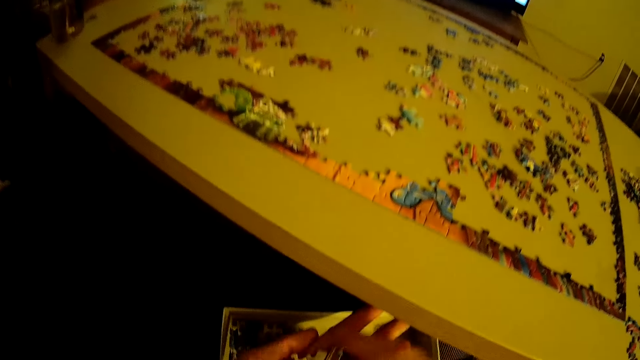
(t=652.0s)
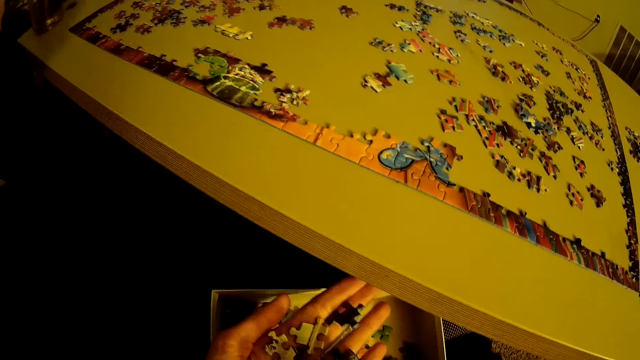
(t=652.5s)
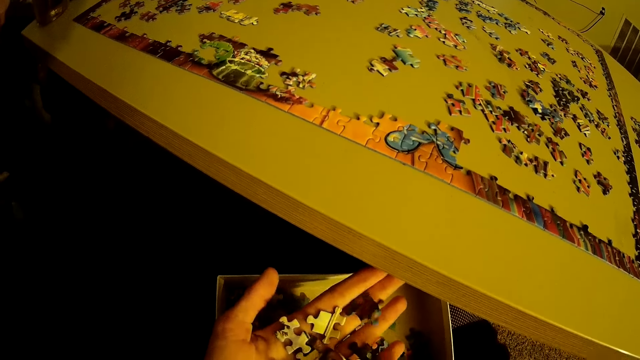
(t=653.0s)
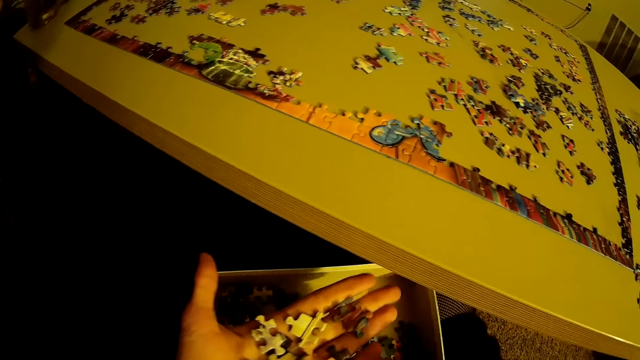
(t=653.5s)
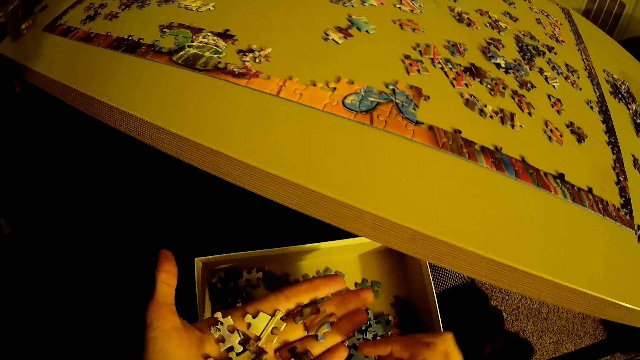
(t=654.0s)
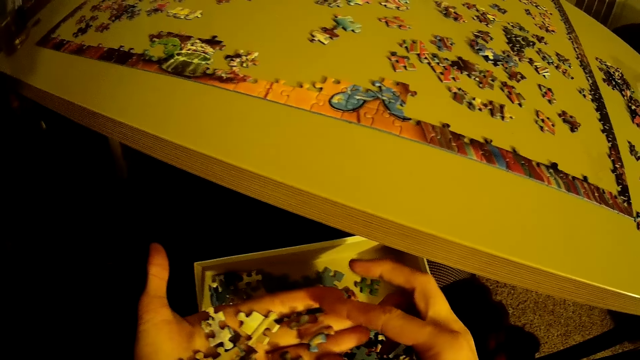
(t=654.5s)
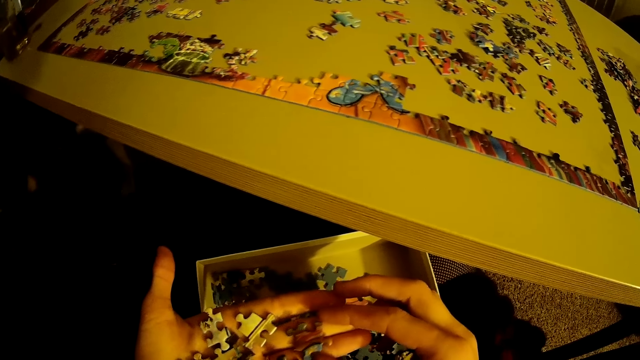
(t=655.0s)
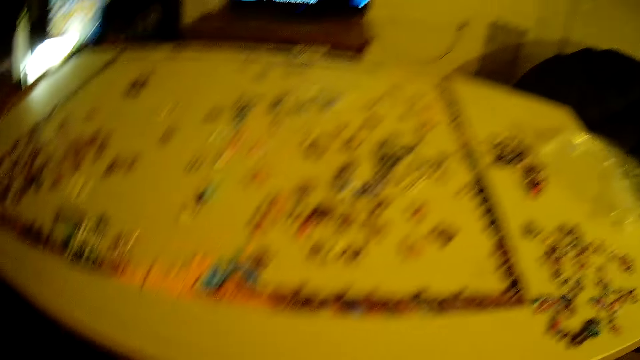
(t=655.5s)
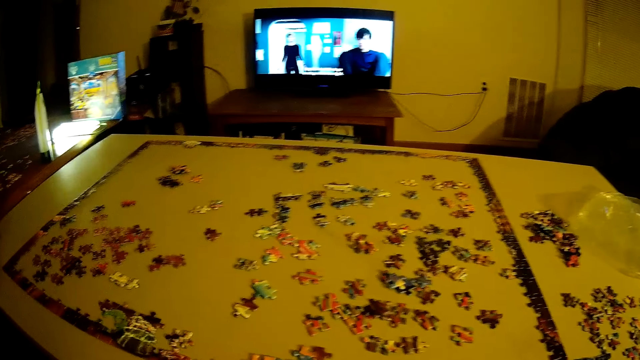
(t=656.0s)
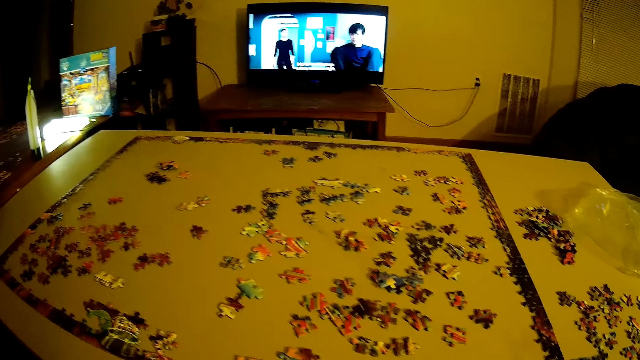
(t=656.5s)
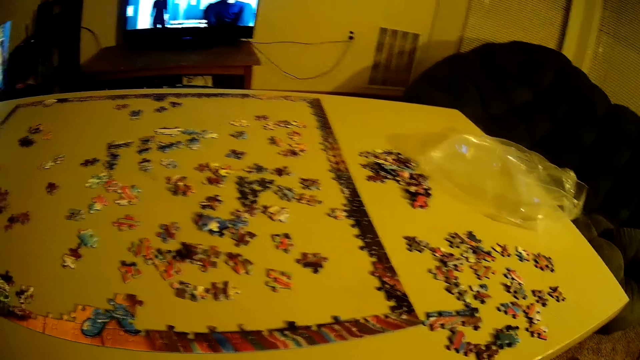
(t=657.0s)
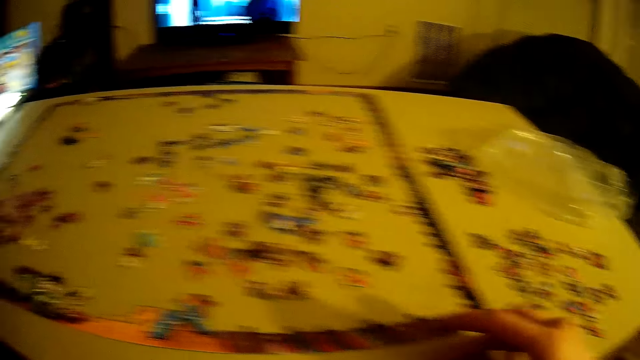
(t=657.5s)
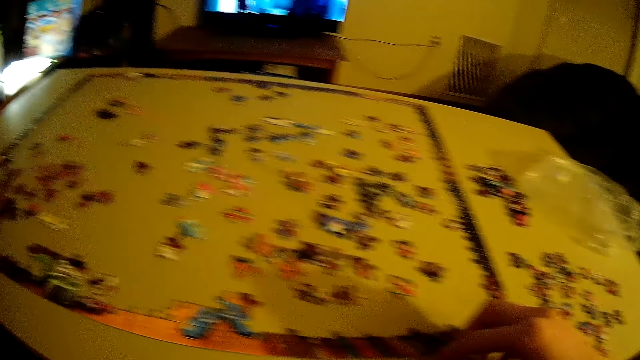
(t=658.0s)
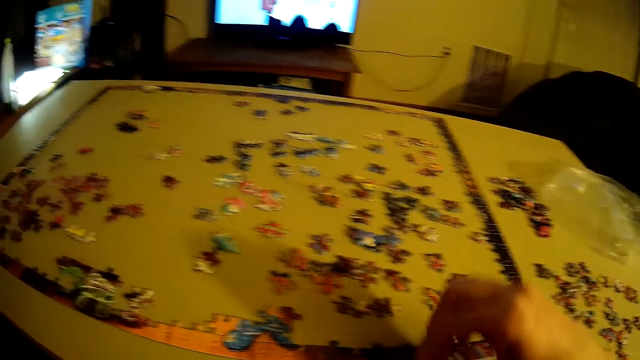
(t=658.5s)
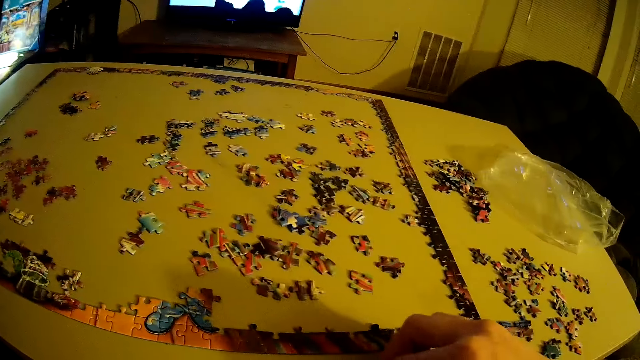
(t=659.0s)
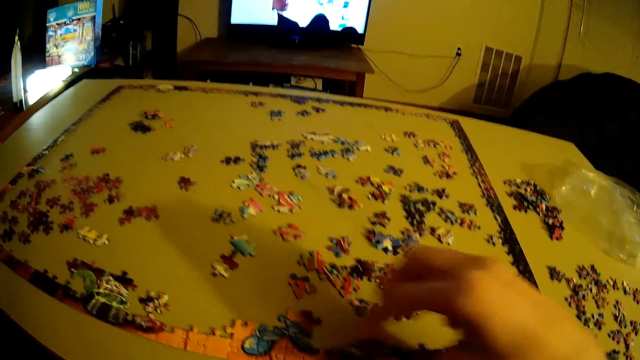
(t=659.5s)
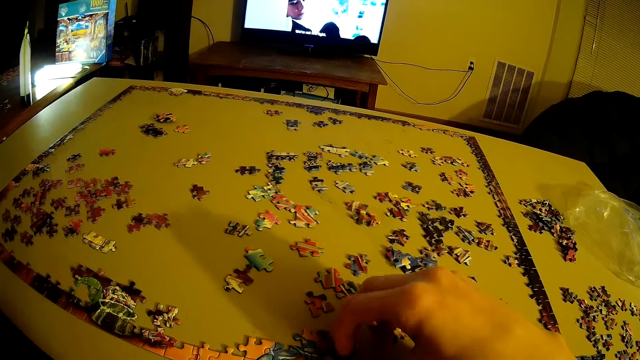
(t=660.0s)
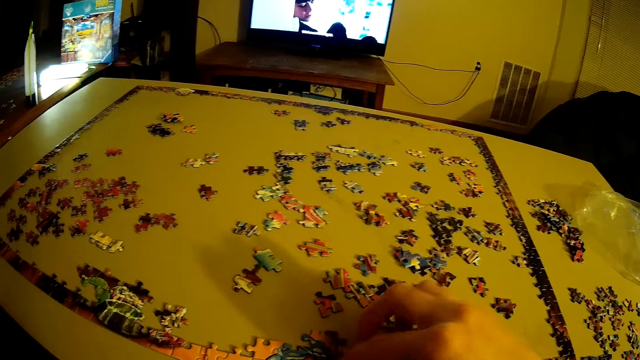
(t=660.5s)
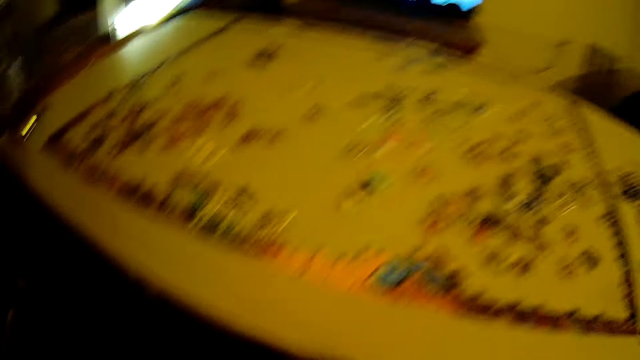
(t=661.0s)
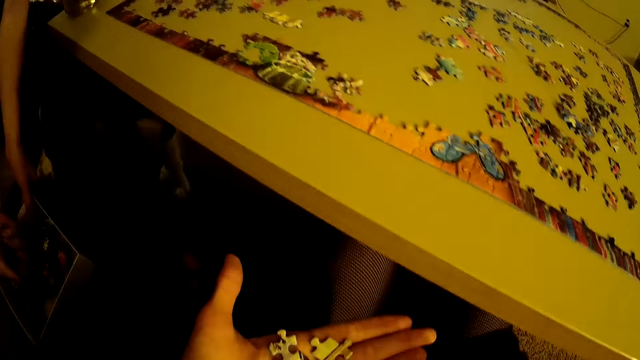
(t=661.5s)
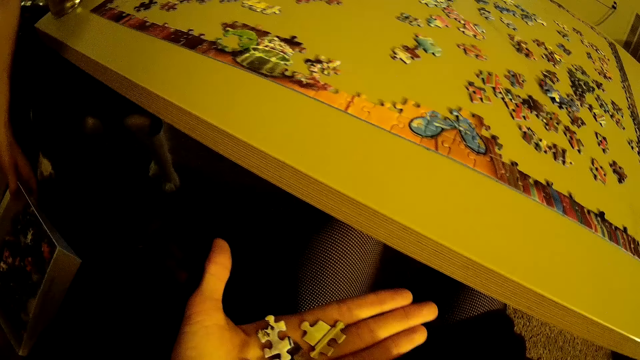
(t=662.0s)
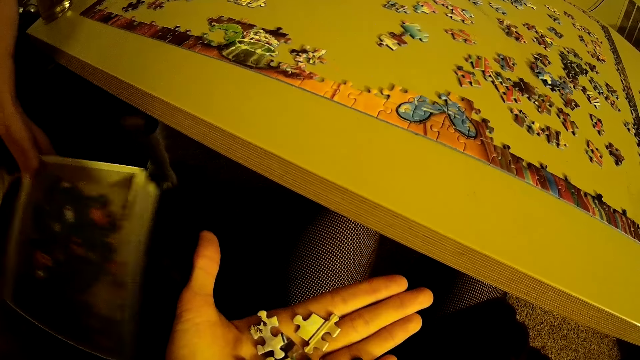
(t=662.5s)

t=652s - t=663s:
The camera wearer takes a puzzle piece. They put the puzzle piece on the table.

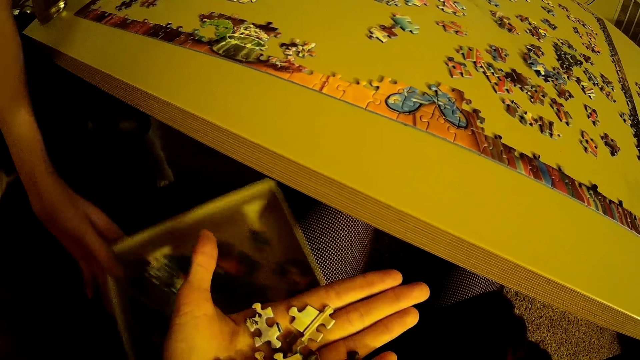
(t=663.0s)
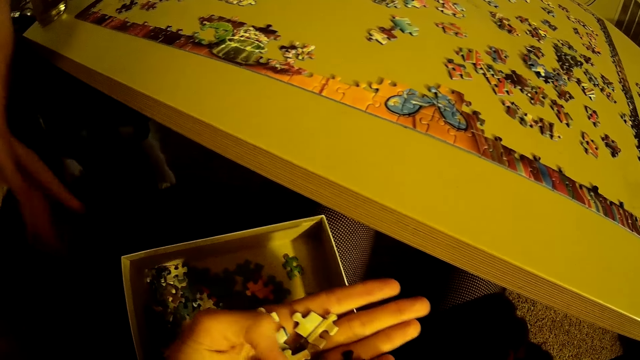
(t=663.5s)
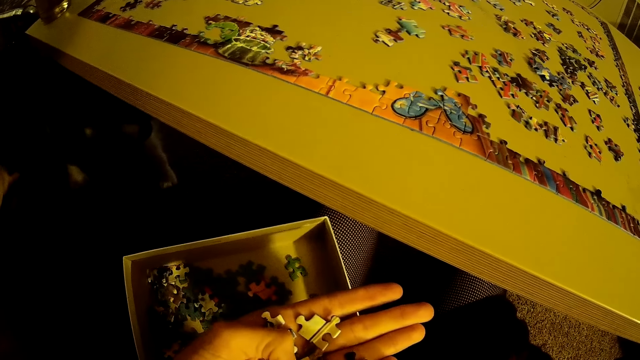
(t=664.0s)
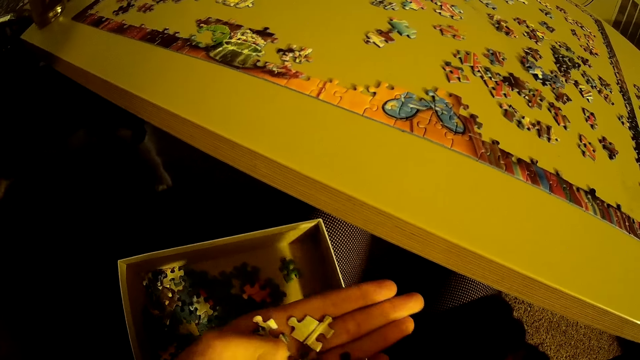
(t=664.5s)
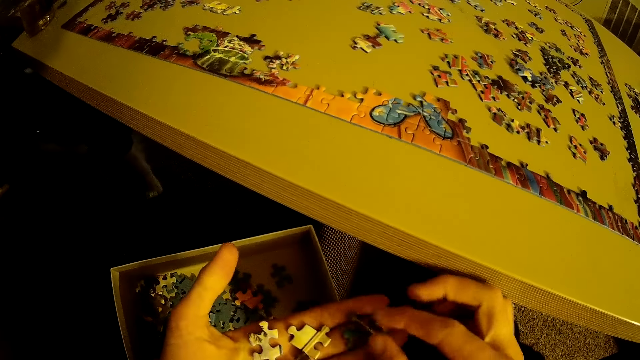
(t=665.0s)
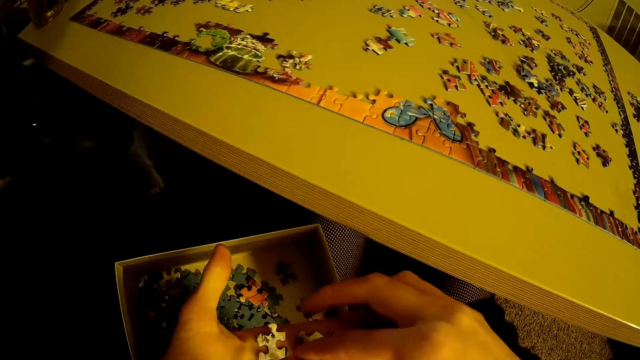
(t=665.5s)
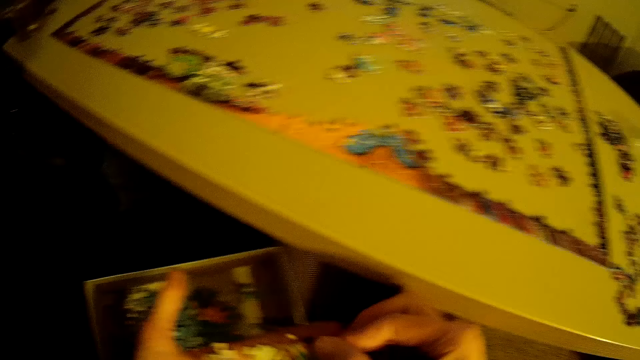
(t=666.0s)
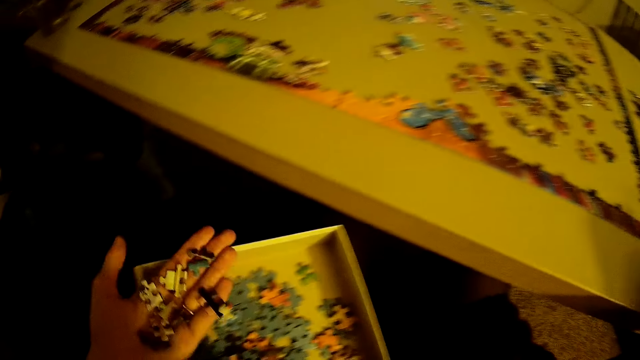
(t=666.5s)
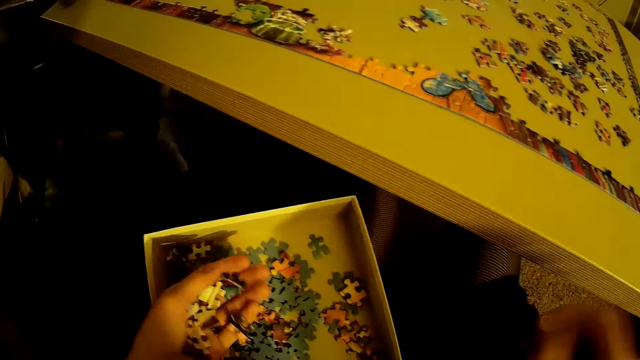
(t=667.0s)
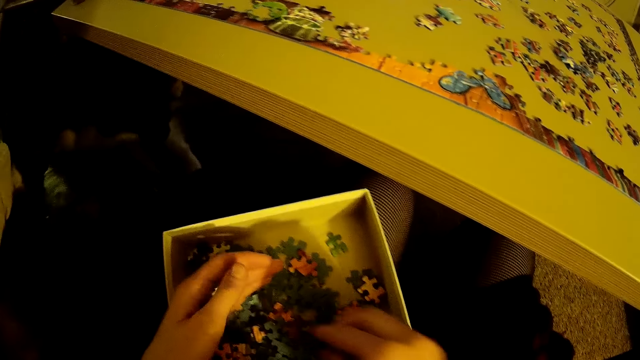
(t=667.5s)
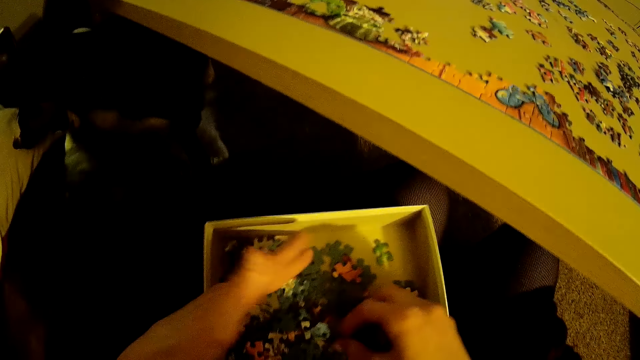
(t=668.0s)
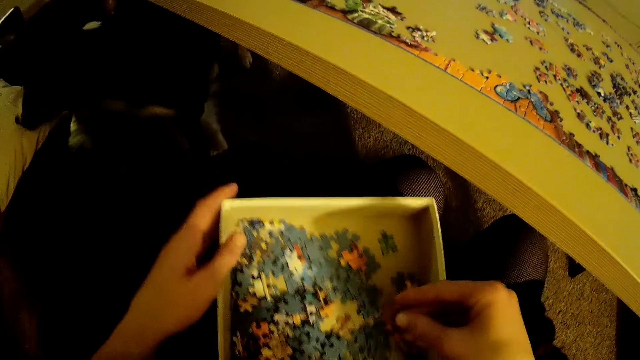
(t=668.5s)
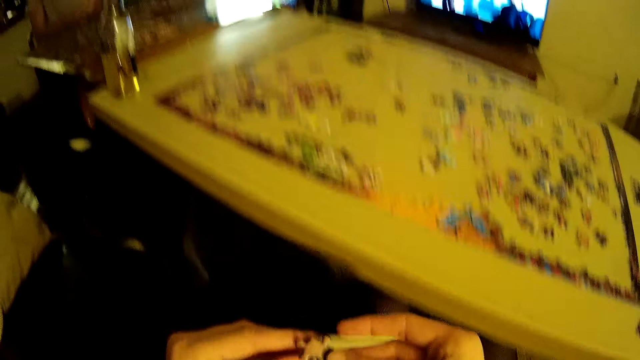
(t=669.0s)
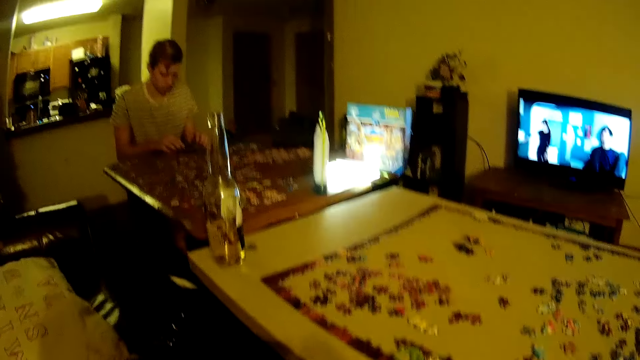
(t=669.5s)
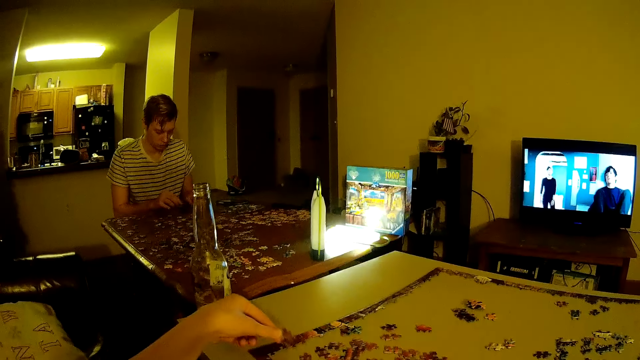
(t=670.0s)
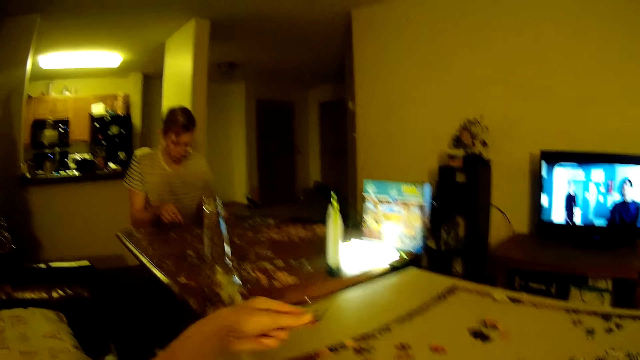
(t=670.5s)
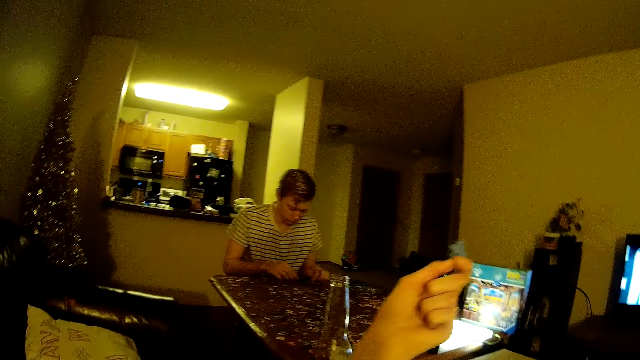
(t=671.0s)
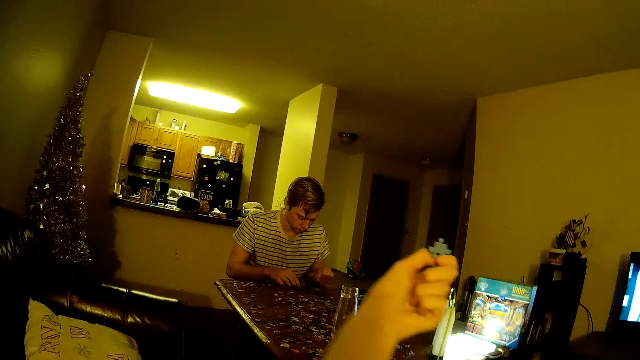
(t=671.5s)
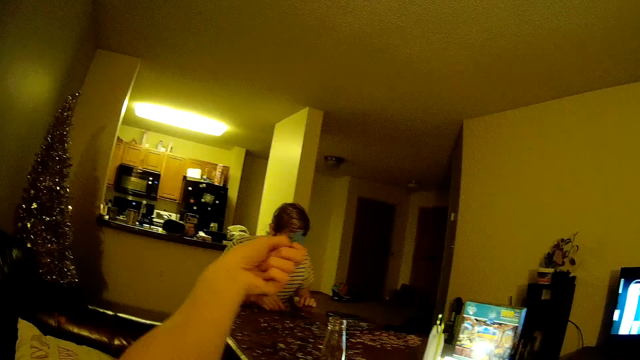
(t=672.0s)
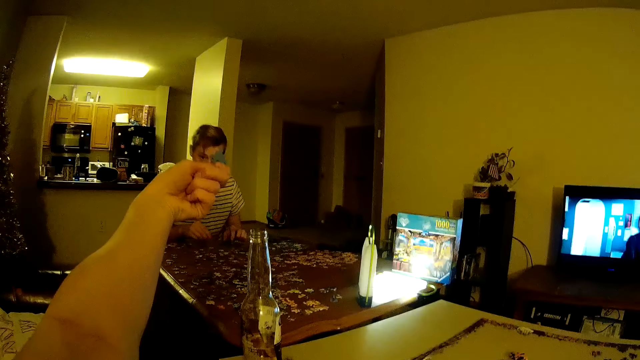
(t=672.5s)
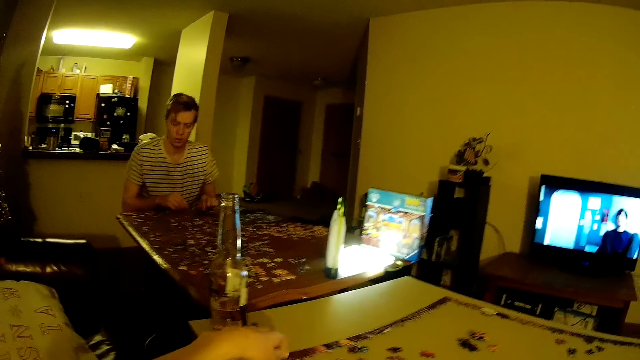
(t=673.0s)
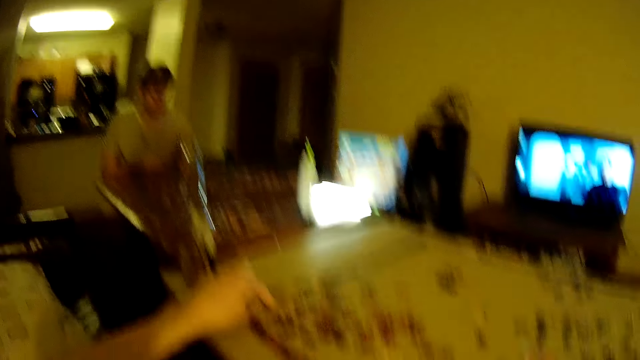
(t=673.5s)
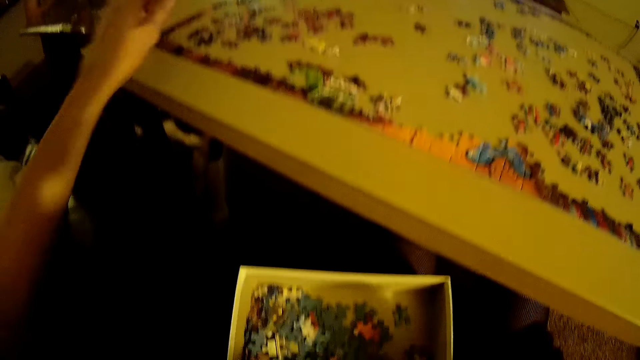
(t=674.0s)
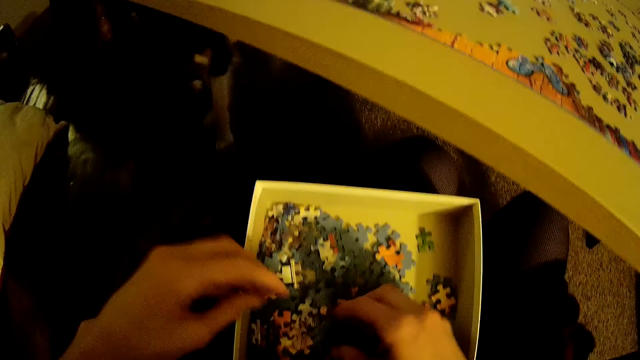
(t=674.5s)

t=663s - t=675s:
The camera wearer arranges the puzzle. They put puzzle pieces in the box. They take a puzzle piece, put the puzzle piece on the table, raise the puzzle piece, and put the puzzle piece on the table.
